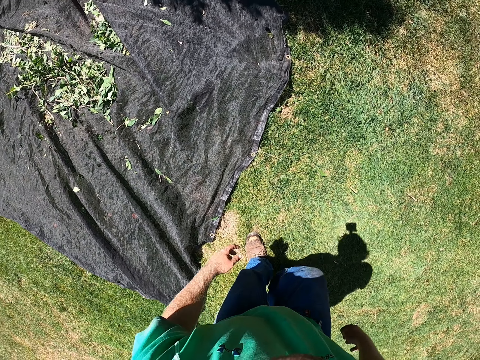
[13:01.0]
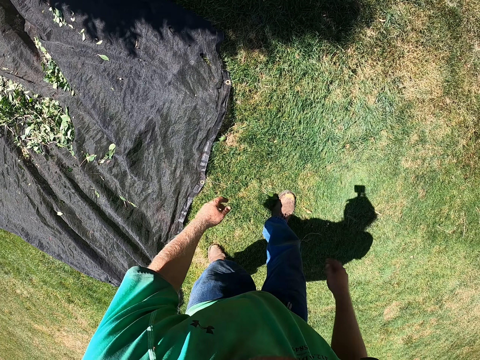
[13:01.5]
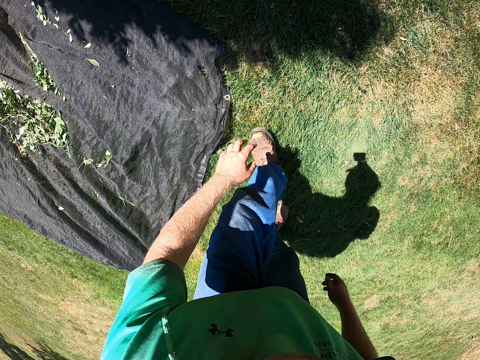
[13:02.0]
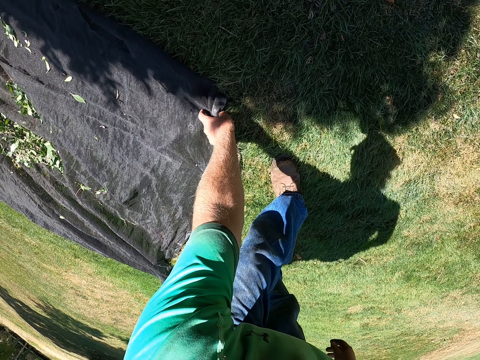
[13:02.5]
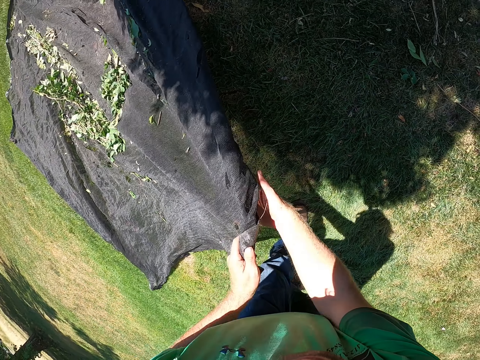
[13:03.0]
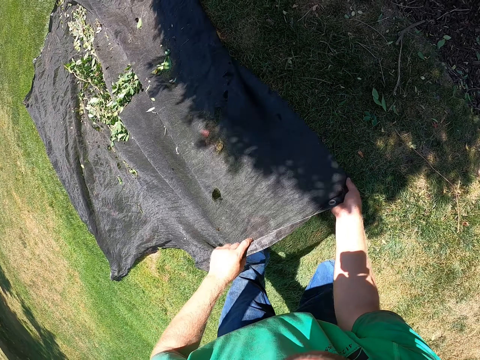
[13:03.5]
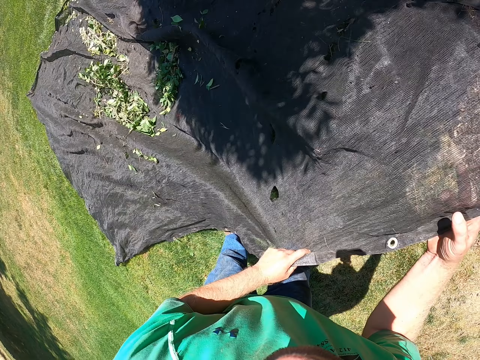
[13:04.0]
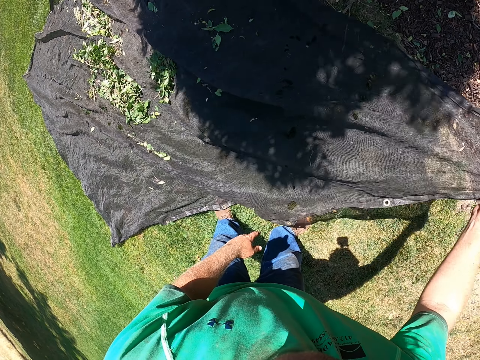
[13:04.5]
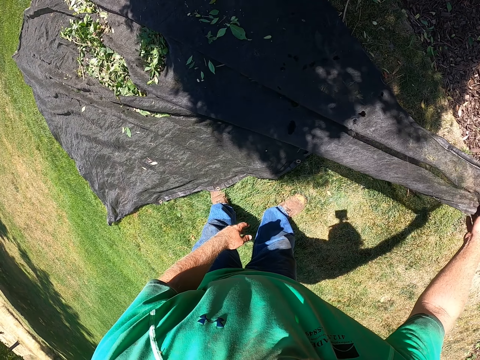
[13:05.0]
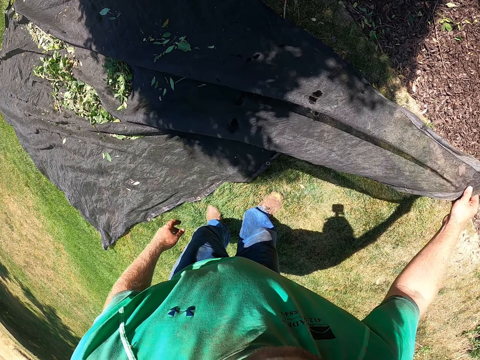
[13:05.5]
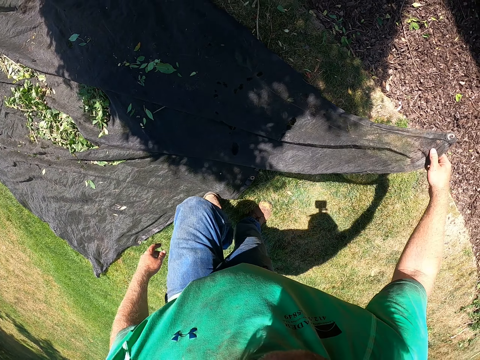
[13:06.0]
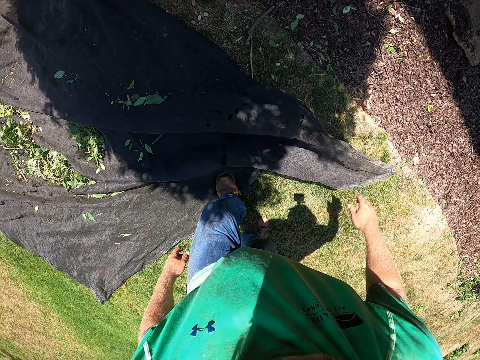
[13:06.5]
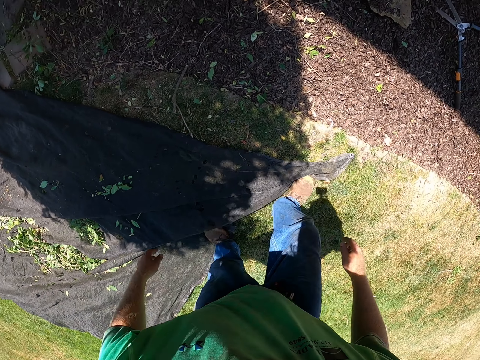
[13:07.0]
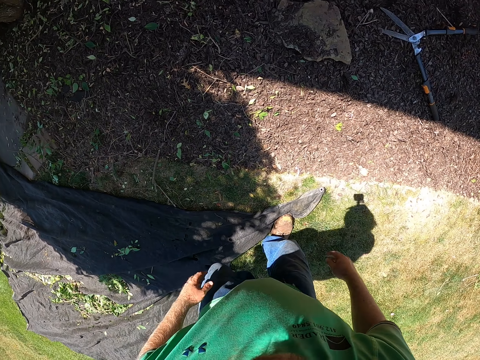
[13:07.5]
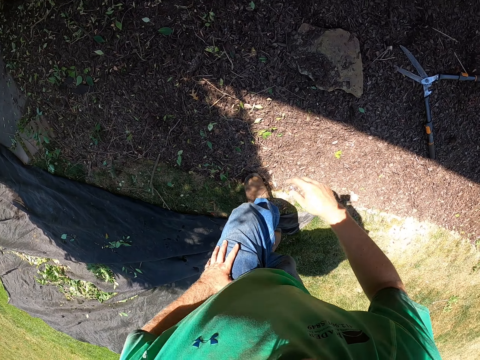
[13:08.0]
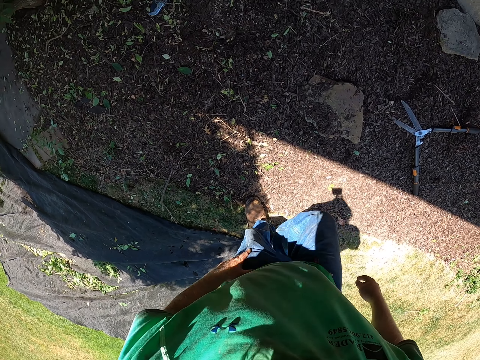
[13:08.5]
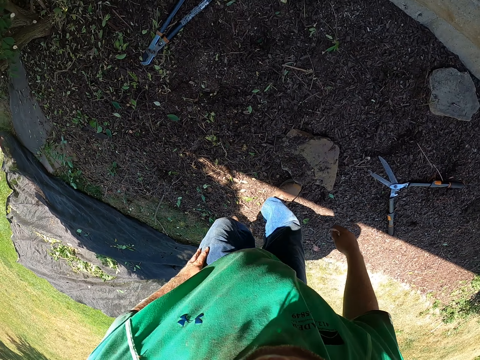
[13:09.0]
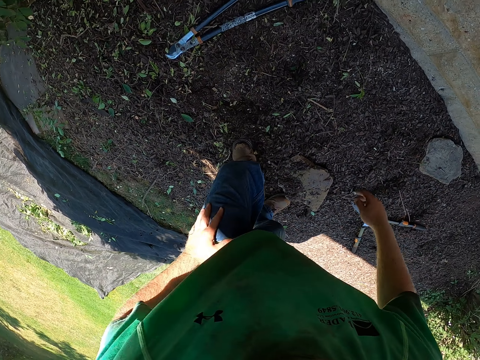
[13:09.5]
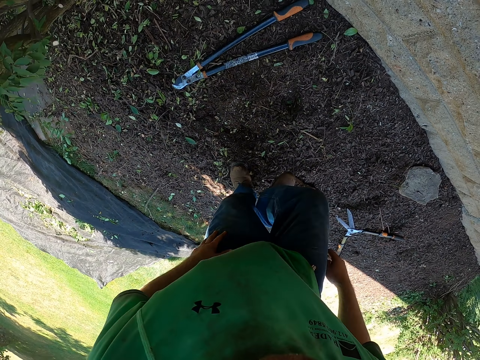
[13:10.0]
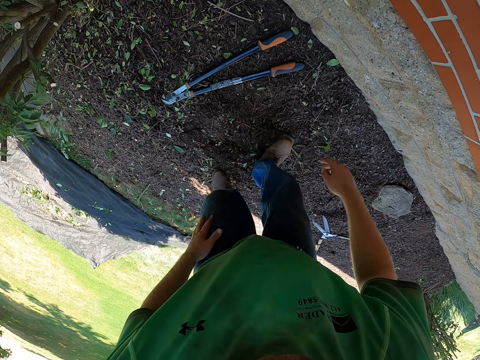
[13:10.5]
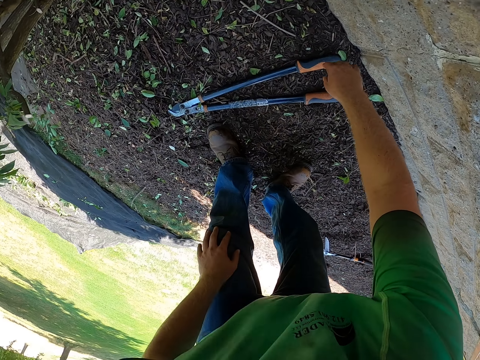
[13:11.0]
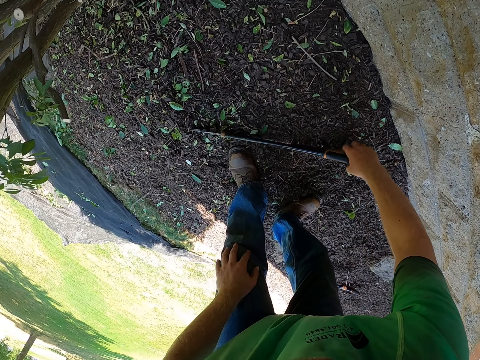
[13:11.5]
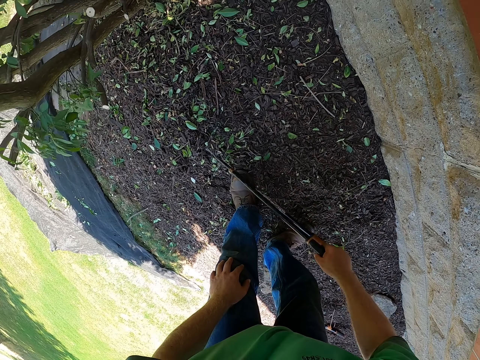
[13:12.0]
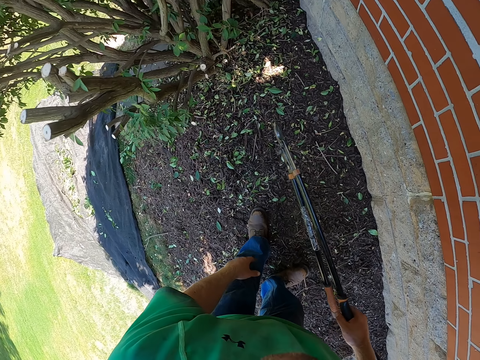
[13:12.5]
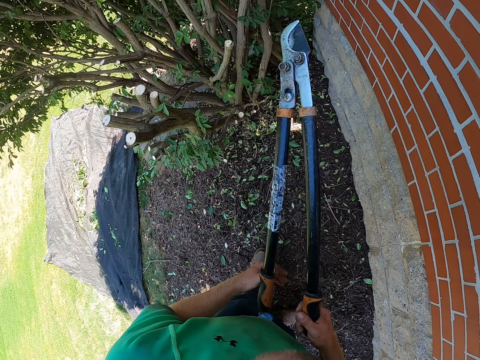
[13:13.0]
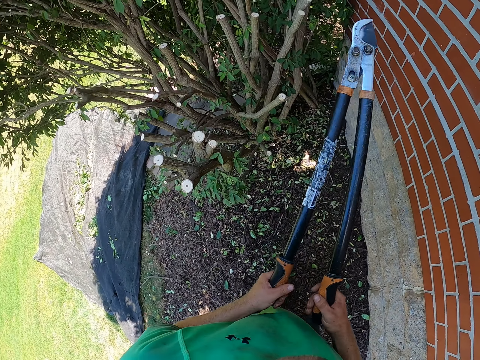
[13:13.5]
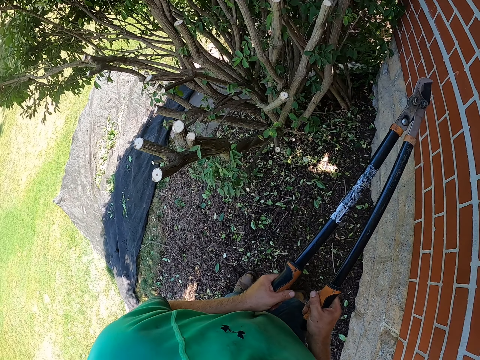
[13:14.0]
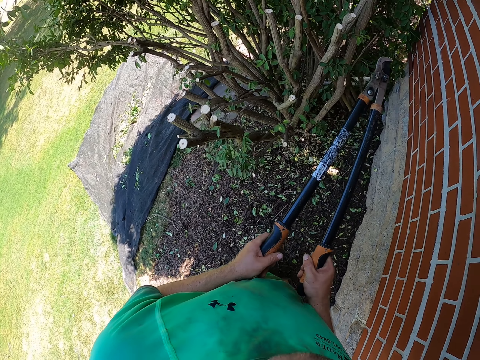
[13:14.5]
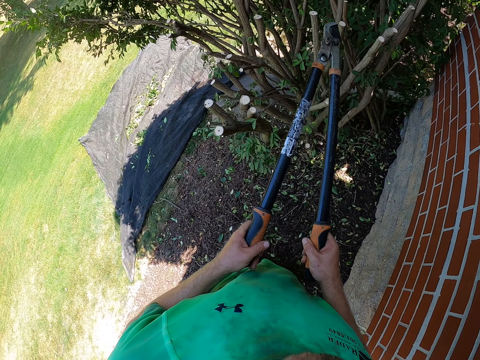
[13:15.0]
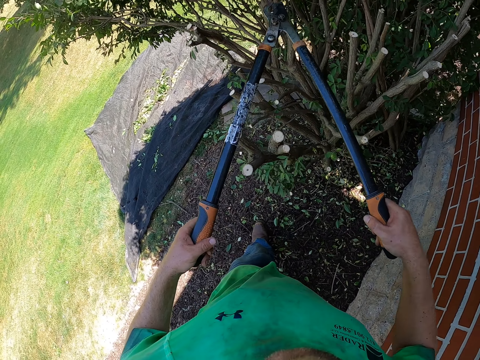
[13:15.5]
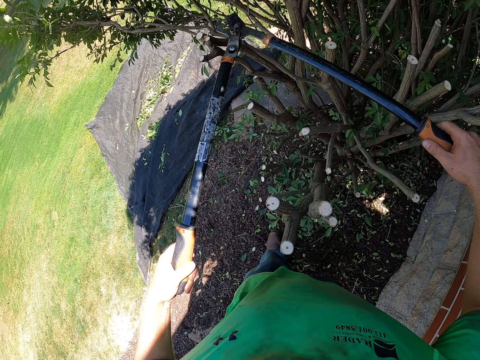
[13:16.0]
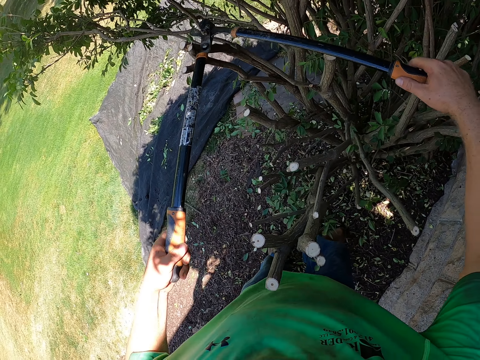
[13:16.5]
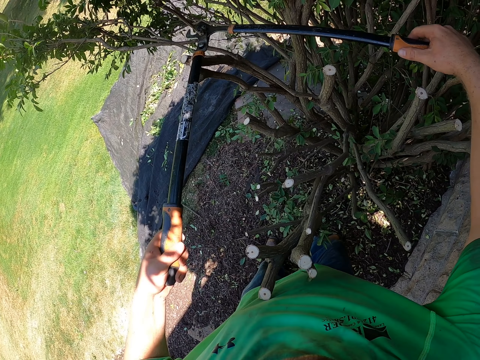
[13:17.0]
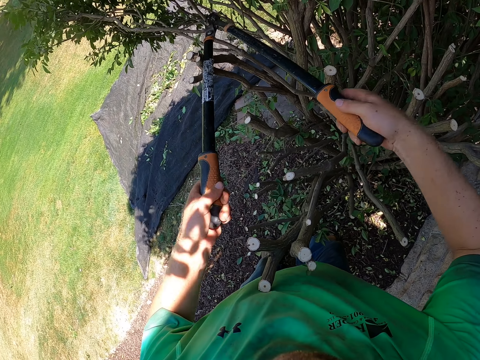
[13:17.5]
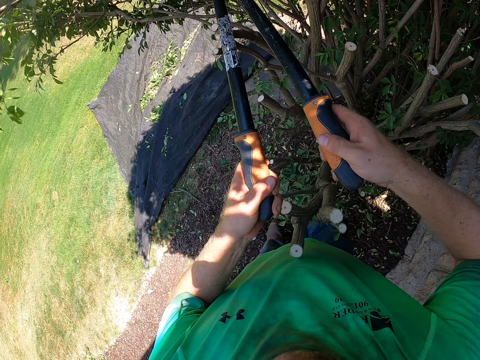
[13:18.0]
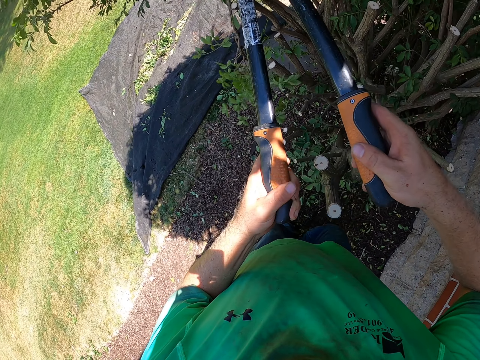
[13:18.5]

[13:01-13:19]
The camera wearer picks the net bag from the ground with his left hand. He spreads the net bag on the ground with both hands. He walks. He picks a lopper or wrench on the ground with his right hand. He holds the lopper with both hands. He cuts some branches with the lopper with both hands.

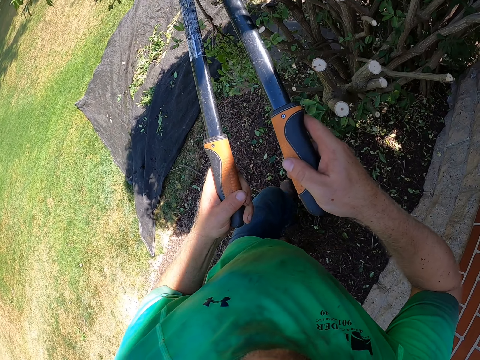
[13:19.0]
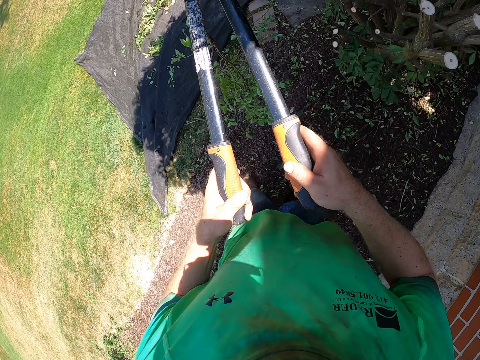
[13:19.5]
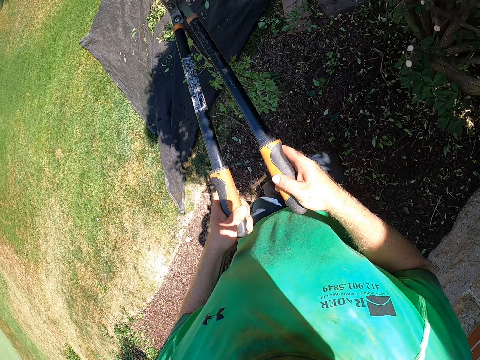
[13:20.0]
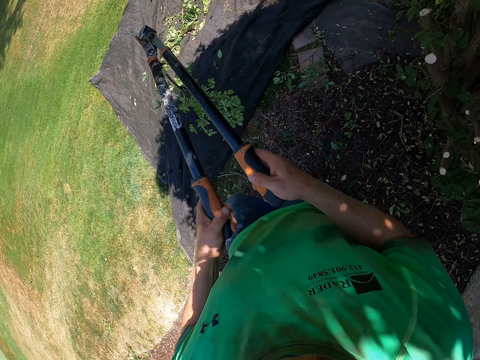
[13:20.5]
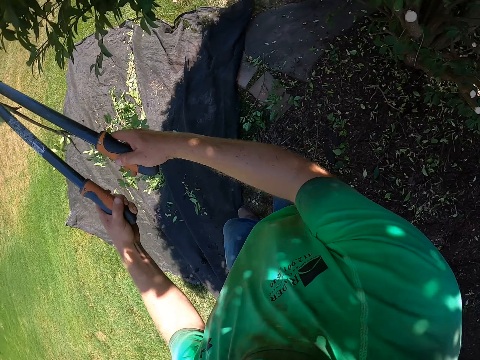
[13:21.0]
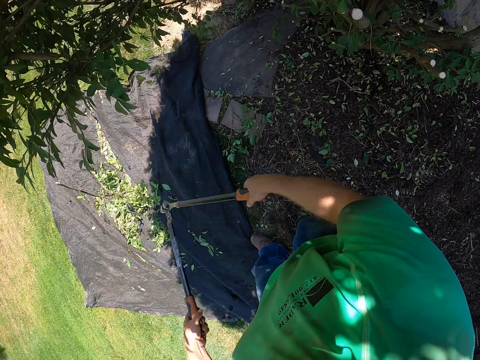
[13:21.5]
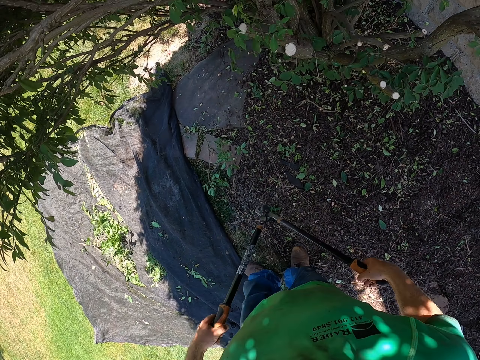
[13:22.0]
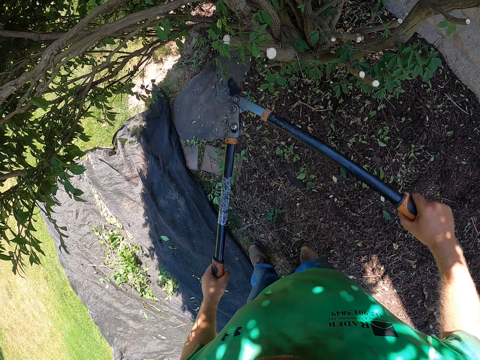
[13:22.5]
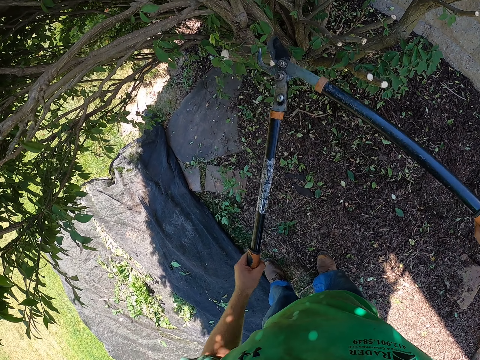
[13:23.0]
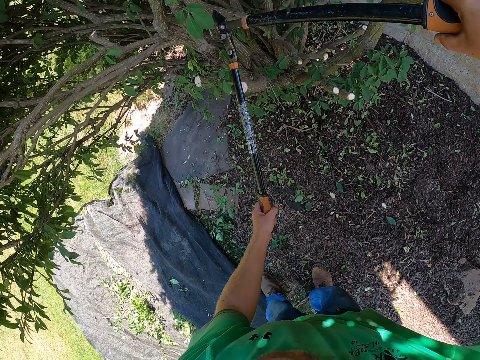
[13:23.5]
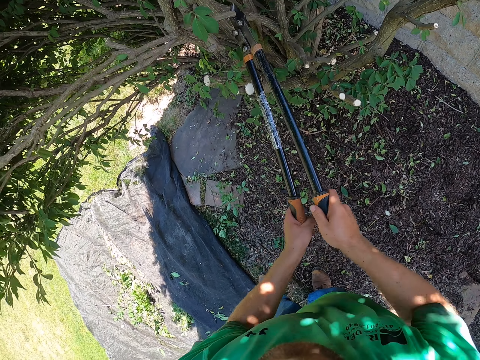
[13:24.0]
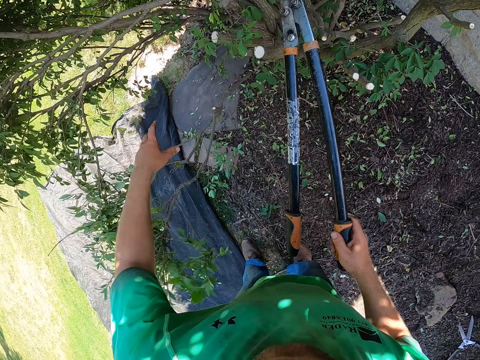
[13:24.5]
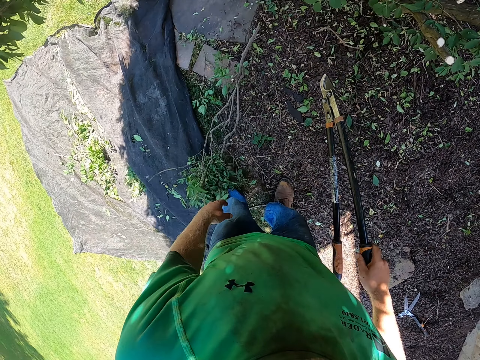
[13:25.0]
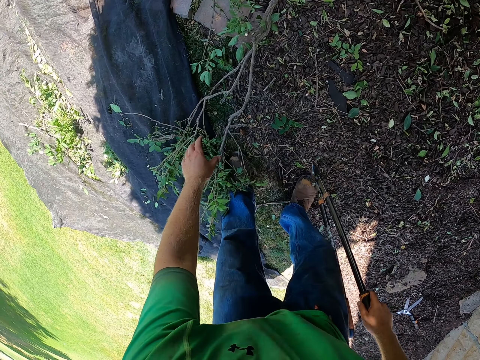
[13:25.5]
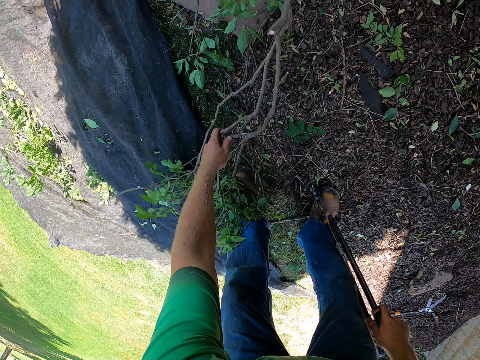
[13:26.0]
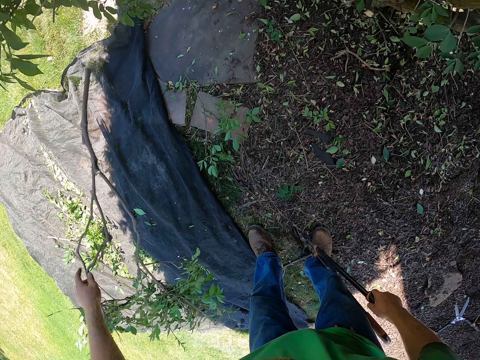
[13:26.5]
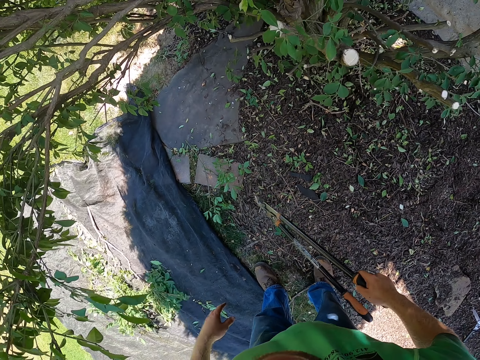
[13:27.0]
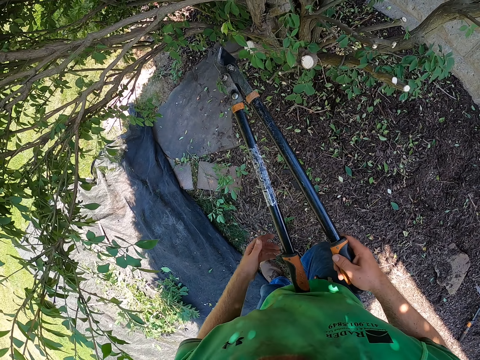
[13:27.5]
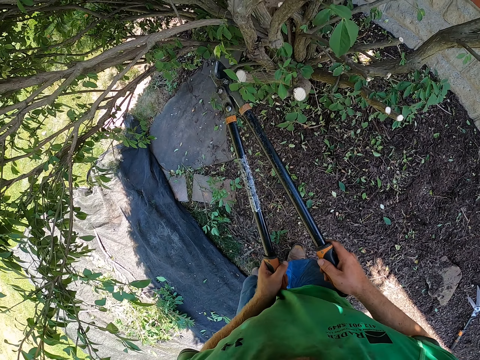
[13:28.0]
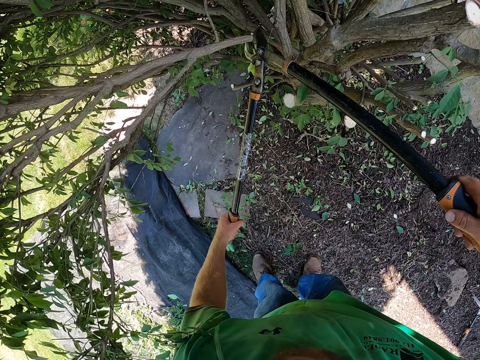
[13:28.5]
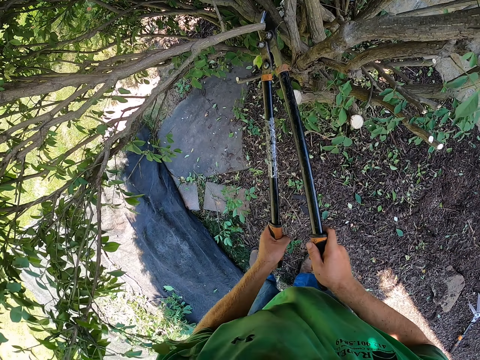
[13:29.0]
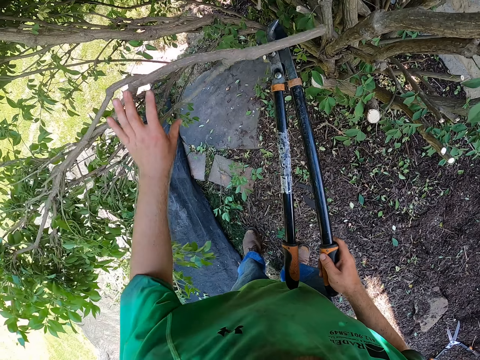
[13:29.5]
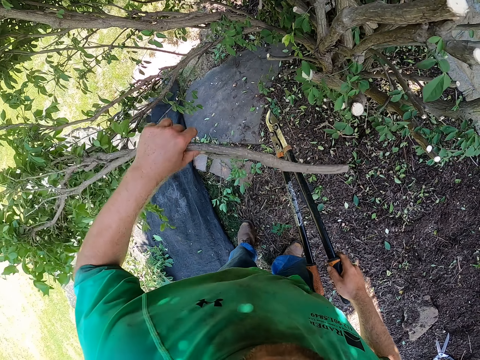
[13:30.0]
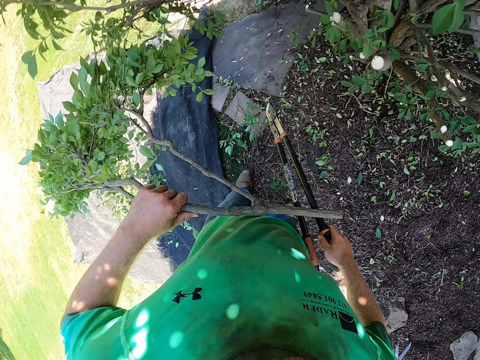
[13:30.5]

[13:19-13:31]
The camera wearer picks a branch from the ground with his left hand. He drops the branch on the net bag with his left hand. He cuts the branch with the lopper with both hands. He holds the branch with his left hand.
